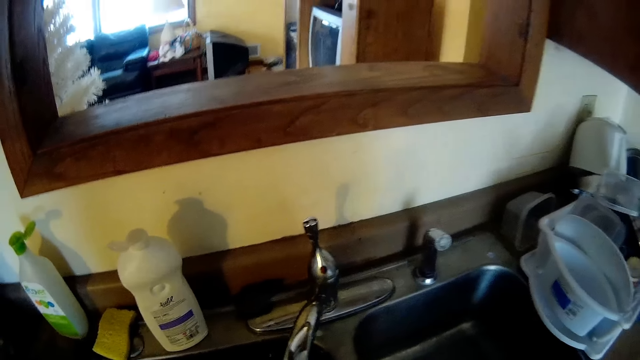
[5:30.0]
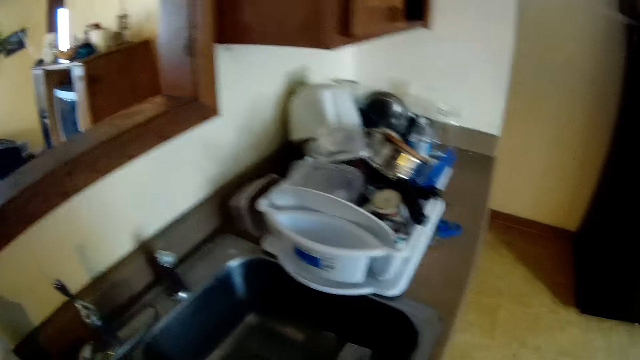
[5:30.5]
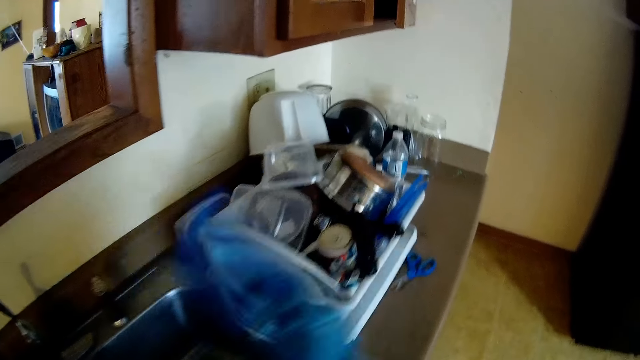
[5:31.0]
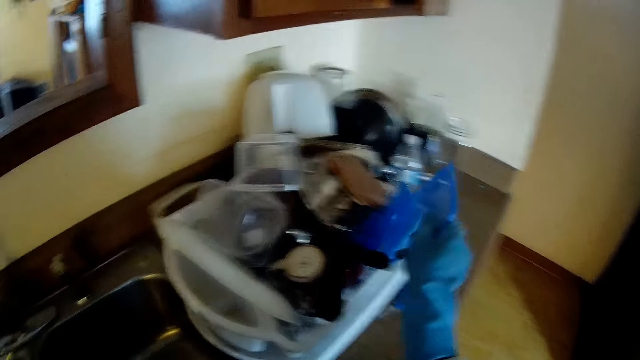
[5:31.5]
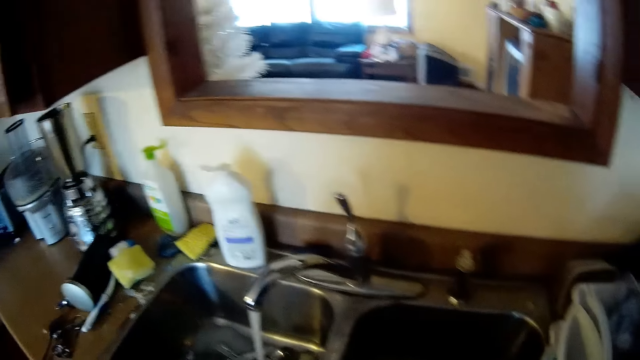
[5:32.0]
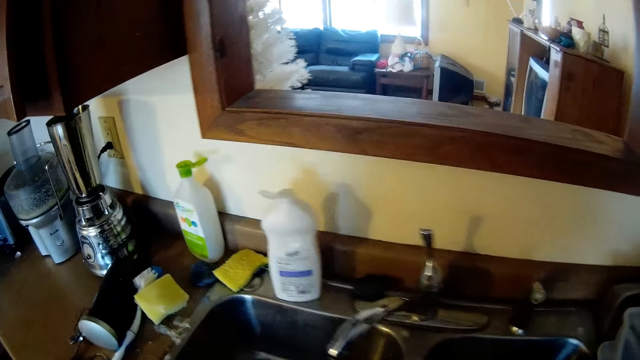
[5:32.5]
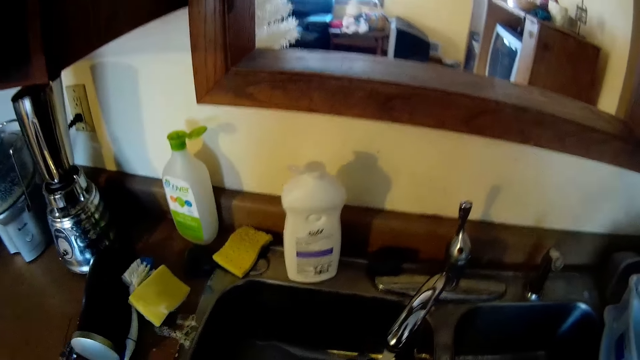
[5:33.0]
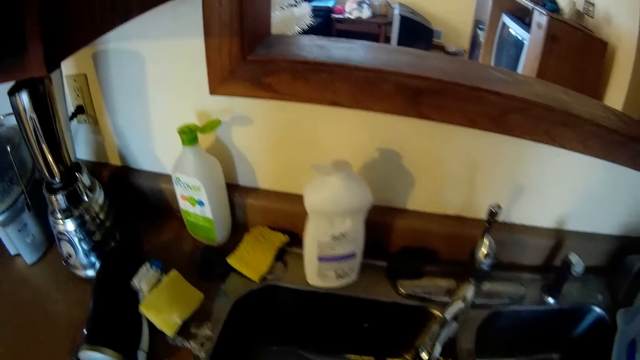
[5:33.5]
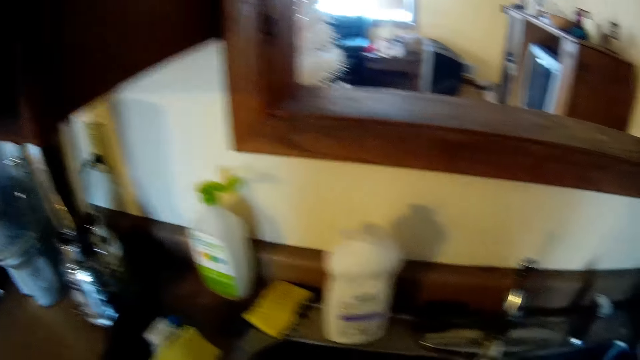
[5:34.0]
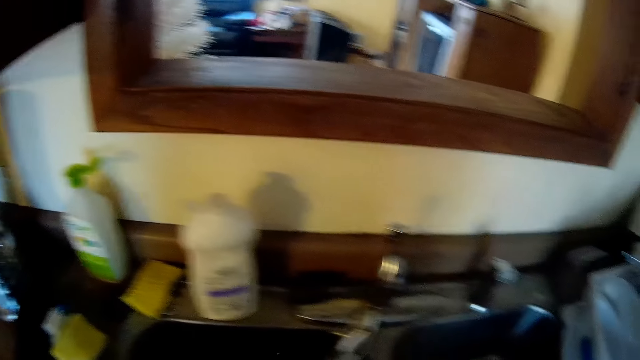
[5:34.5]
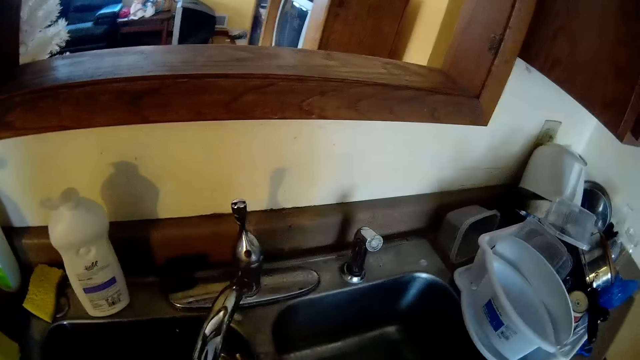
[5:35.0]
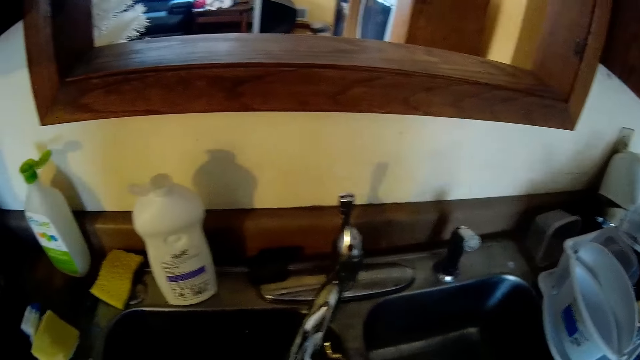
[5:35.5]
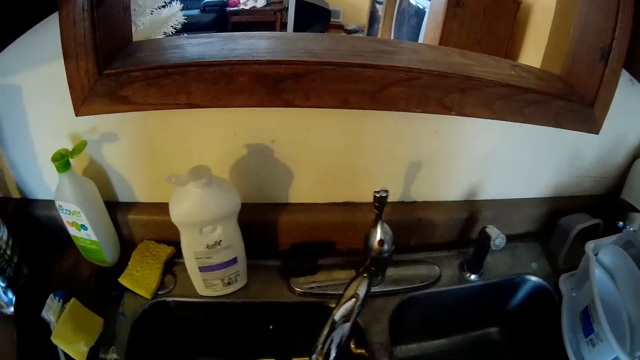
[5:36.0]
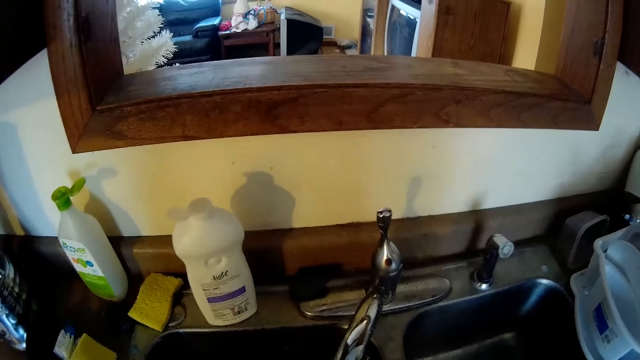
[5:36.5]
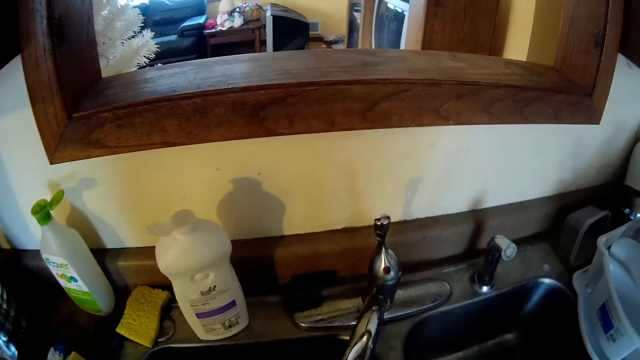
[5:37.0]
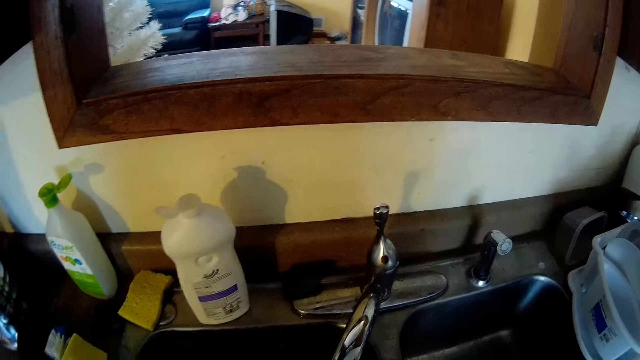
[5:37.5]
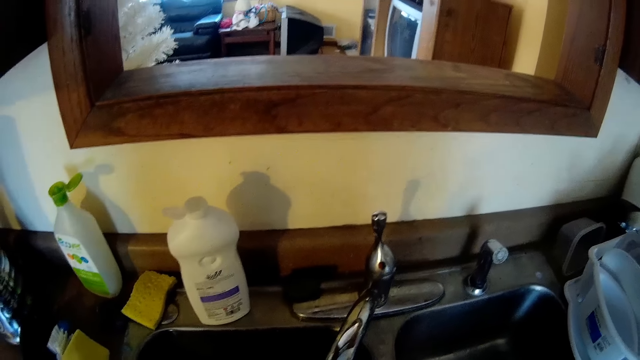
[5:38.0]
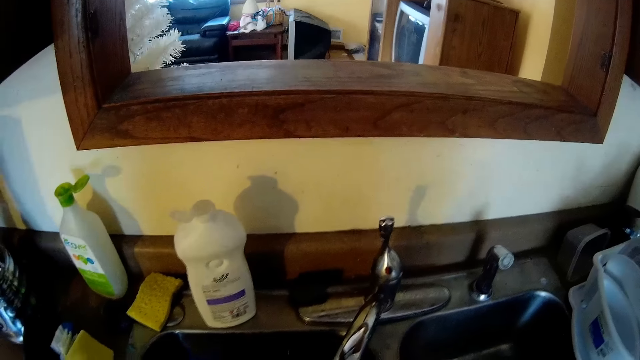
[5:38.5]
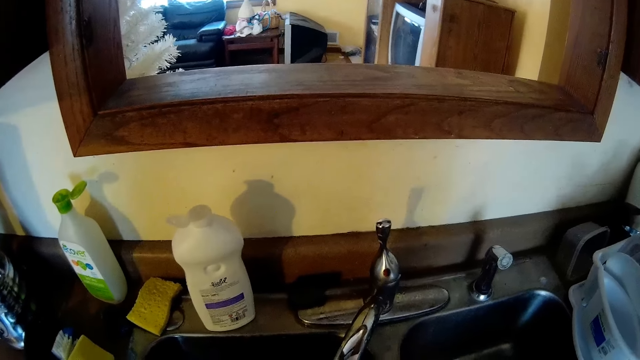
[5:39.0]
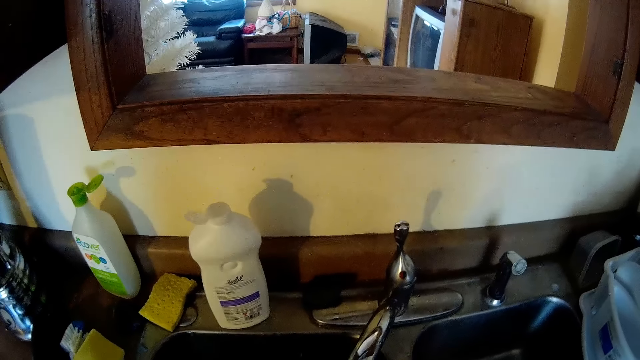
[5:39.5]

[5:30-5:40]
The camera wearer puts a plate cover in the plate rack with her gloved right hand. She does something.

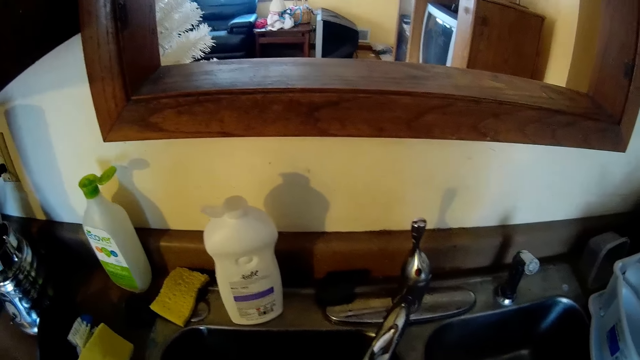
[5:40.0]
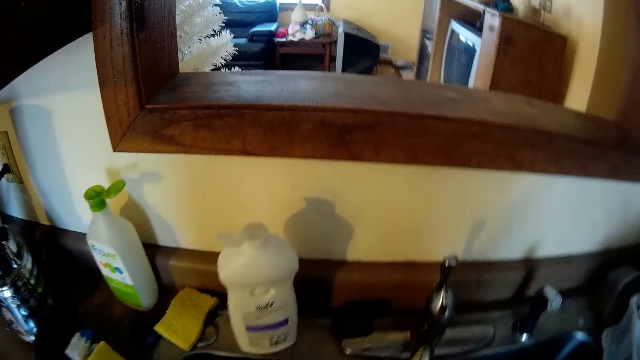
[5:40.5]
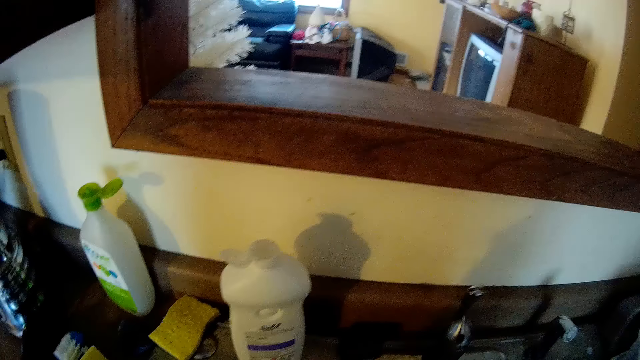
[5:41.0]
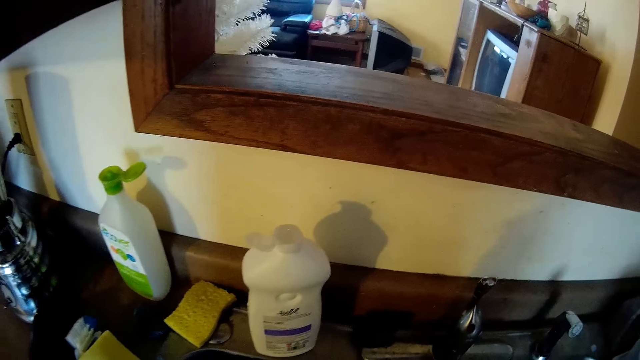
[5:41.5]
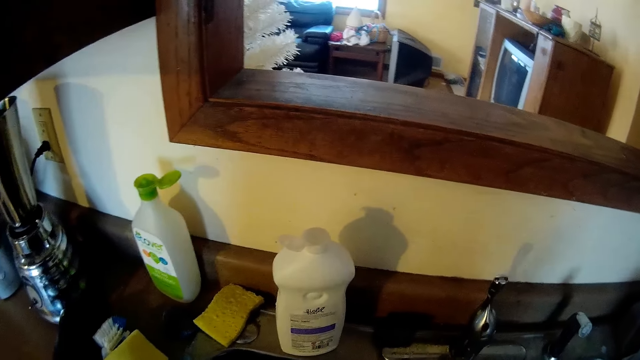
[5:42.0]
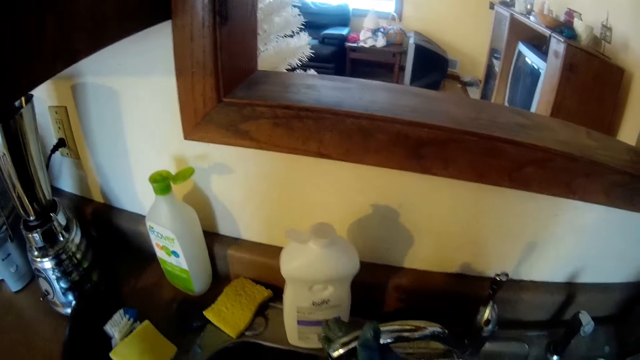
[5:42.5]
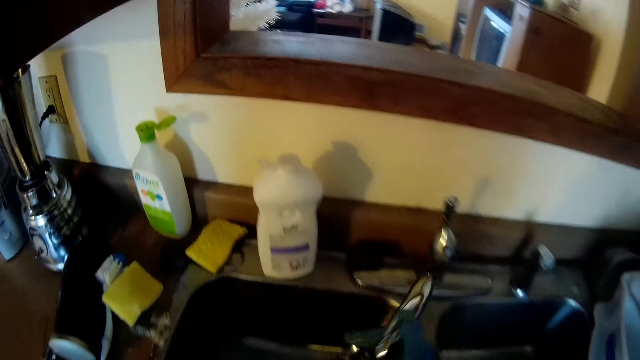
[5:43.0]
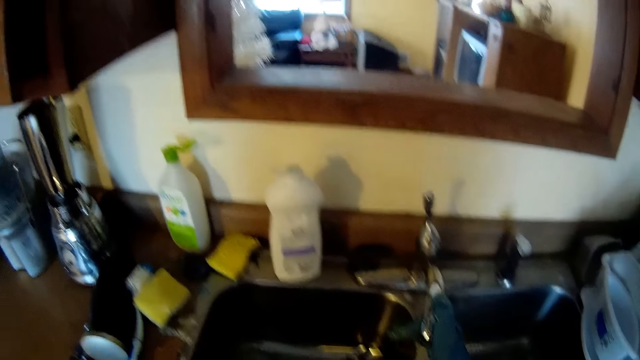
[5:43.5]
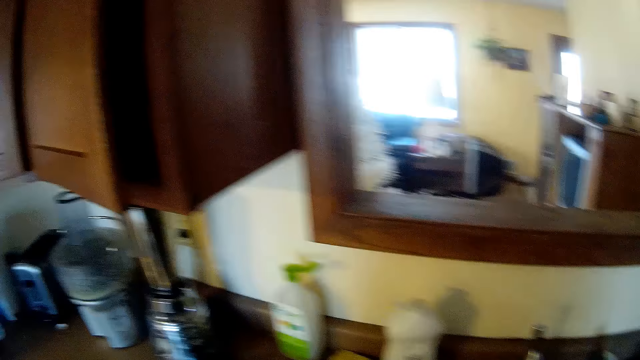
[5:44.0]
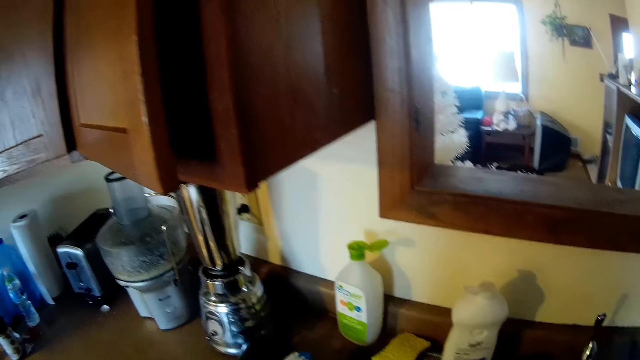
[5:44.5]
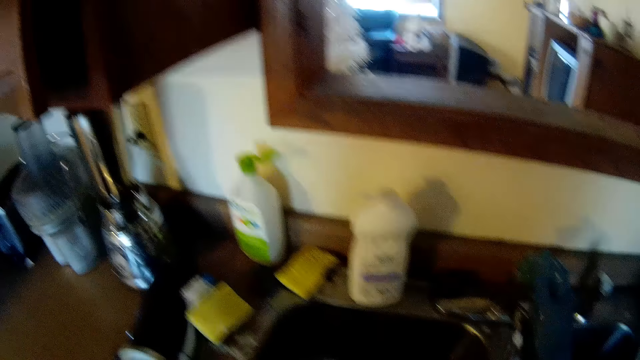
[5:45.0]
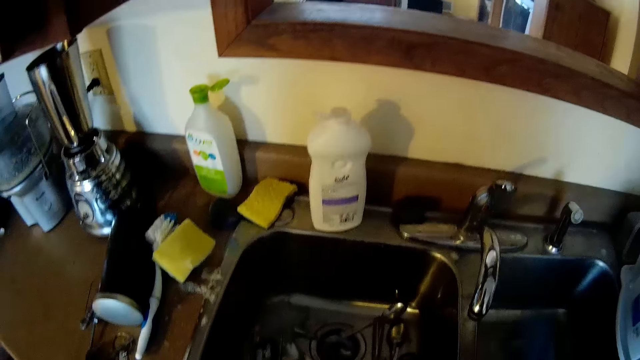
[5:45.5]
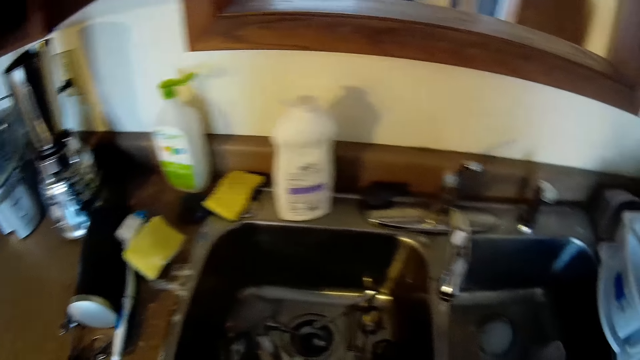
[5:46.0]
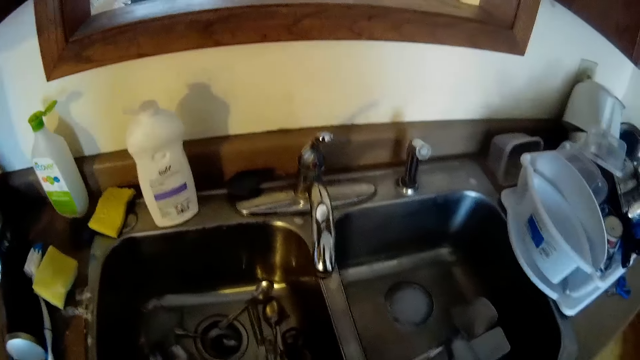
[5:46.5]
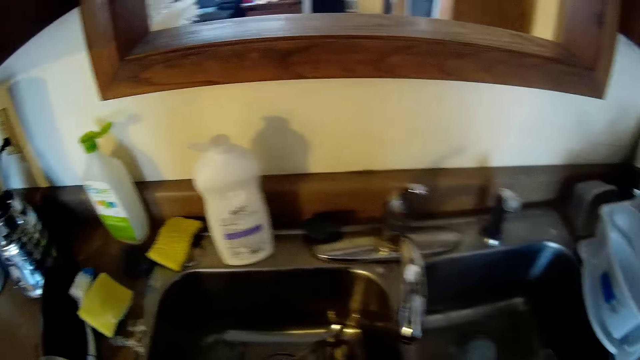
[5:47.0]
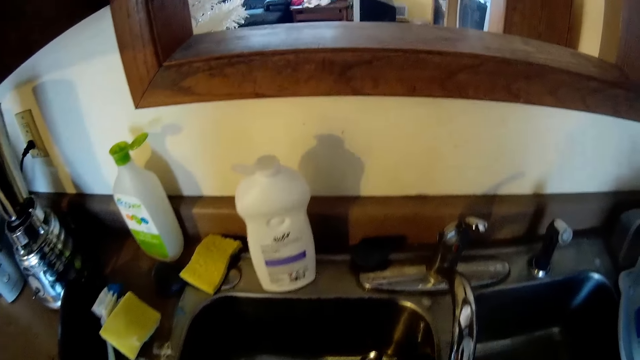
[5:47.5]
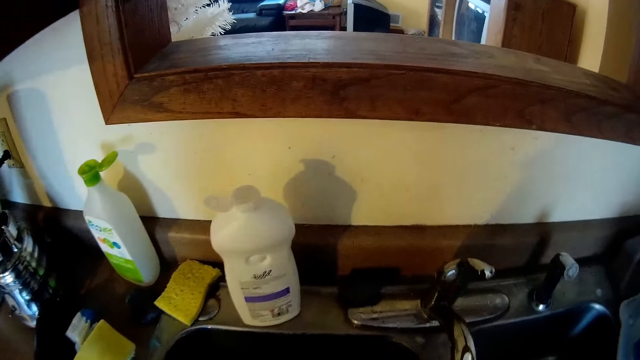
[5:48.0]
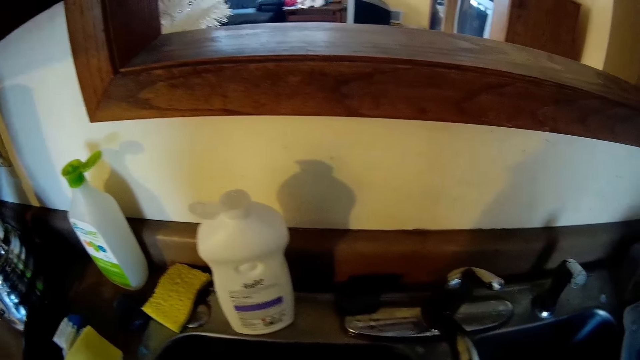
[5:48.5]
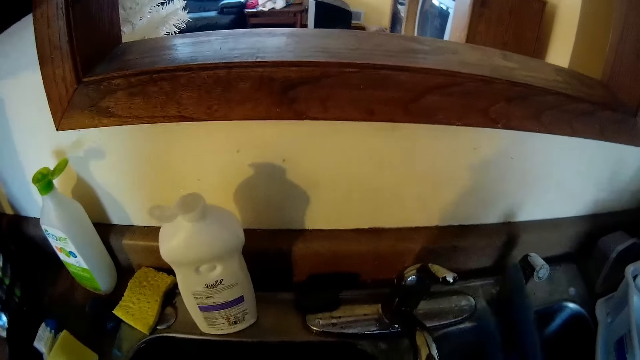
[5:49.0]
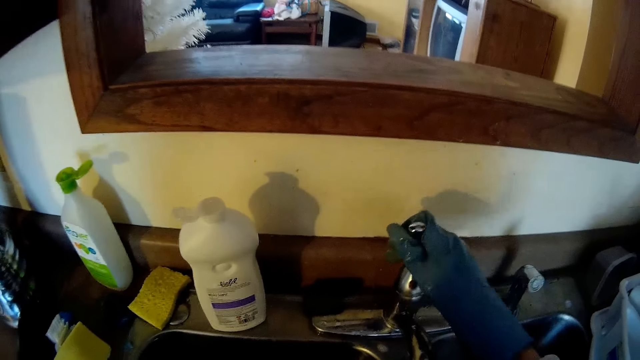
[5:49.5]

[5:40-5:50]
The camera wearer turns the sink tap with her gloved right hand. She closes the sink tap with her gloved right hand. She opens the sink tap with her gloved right hand.
